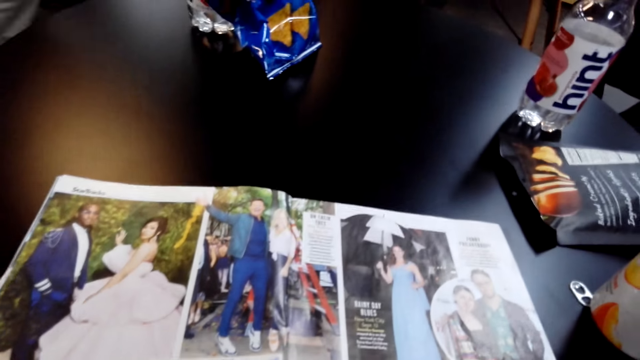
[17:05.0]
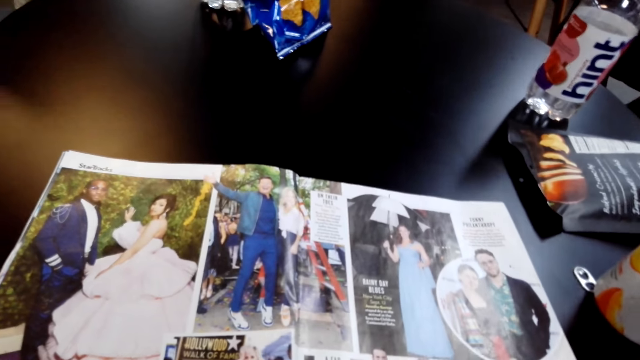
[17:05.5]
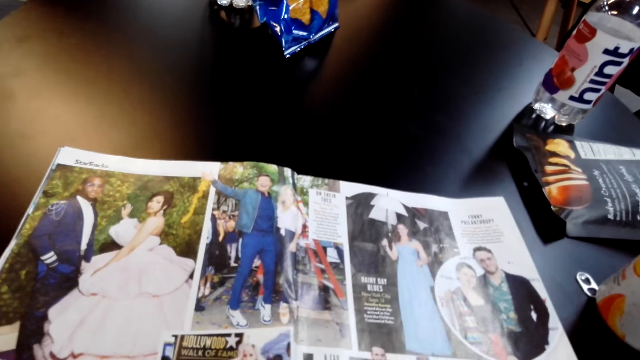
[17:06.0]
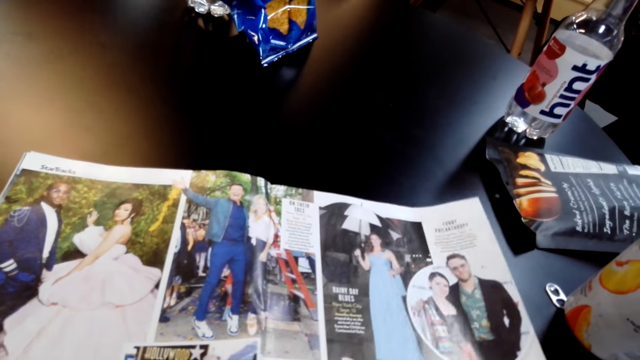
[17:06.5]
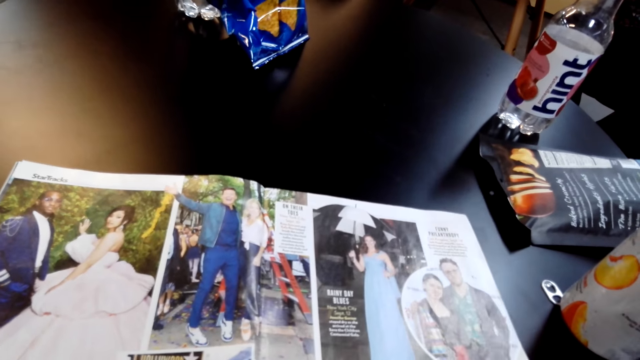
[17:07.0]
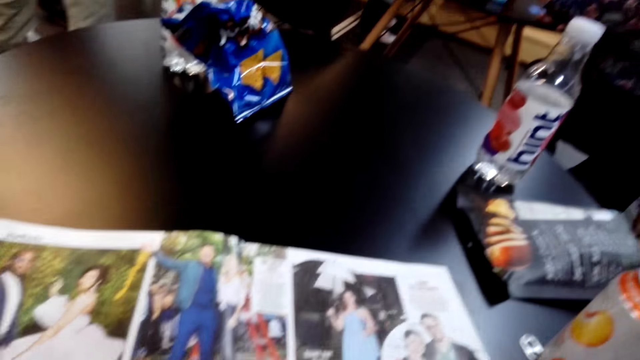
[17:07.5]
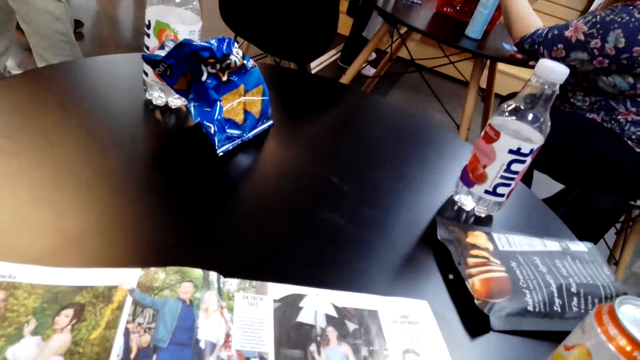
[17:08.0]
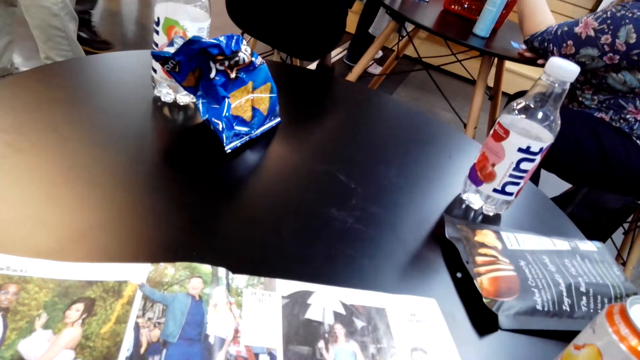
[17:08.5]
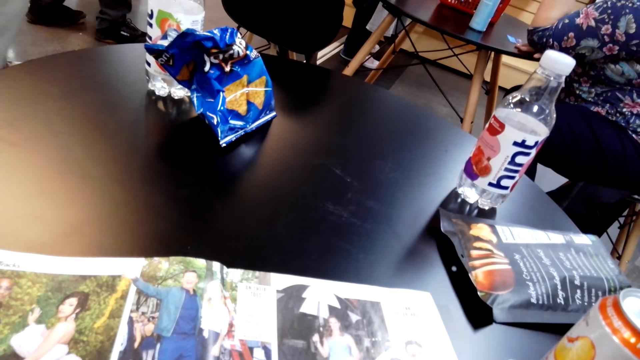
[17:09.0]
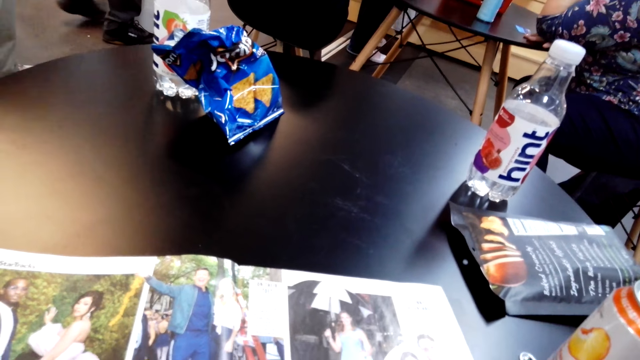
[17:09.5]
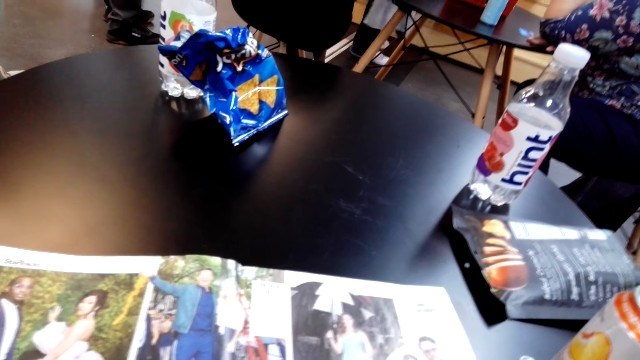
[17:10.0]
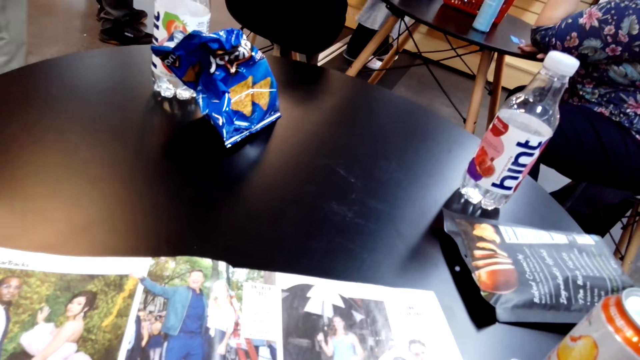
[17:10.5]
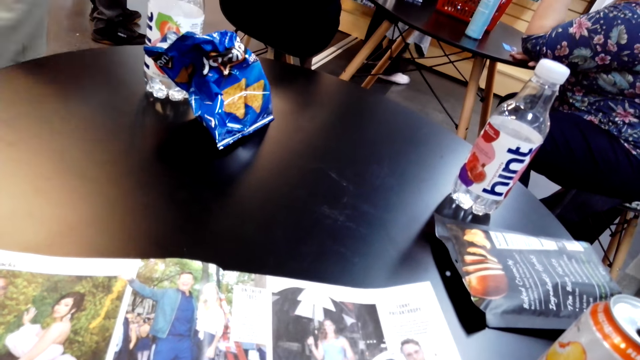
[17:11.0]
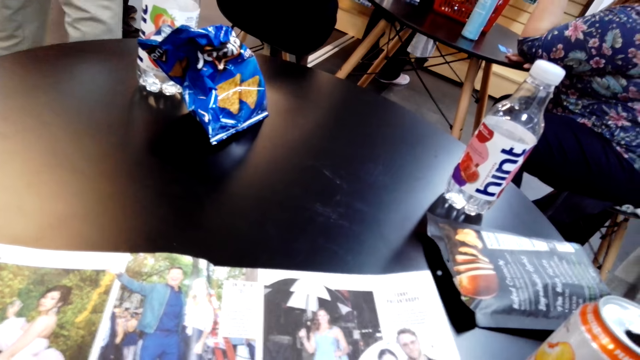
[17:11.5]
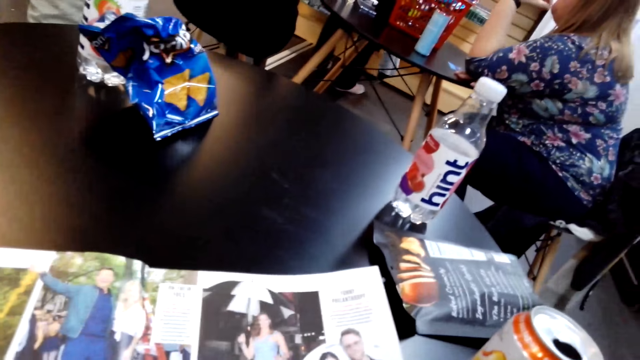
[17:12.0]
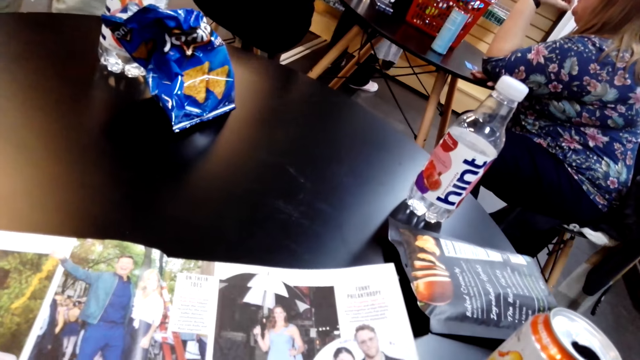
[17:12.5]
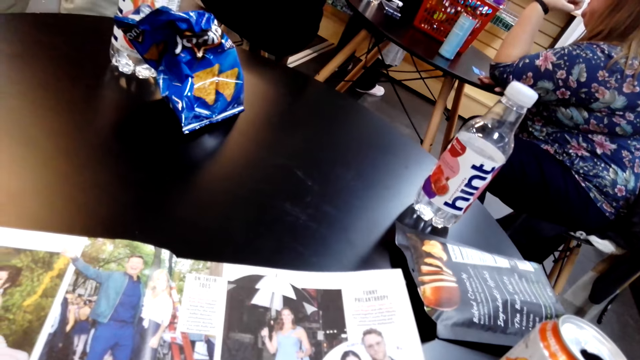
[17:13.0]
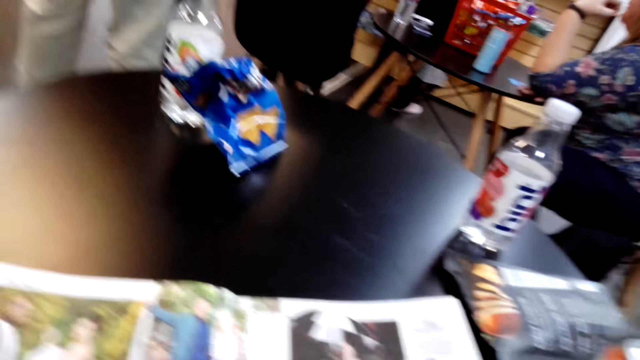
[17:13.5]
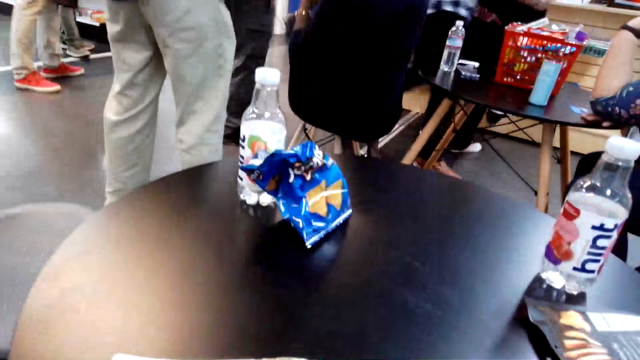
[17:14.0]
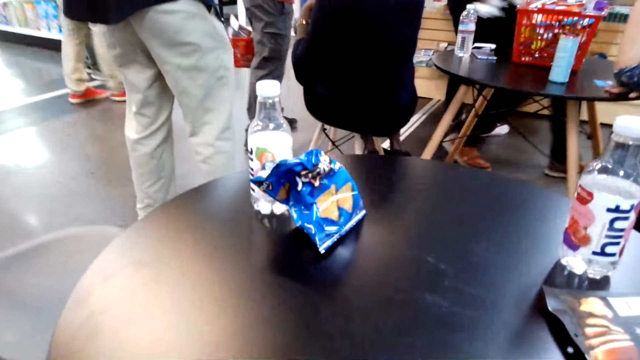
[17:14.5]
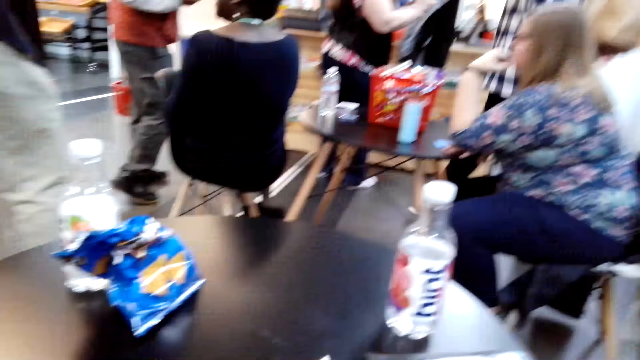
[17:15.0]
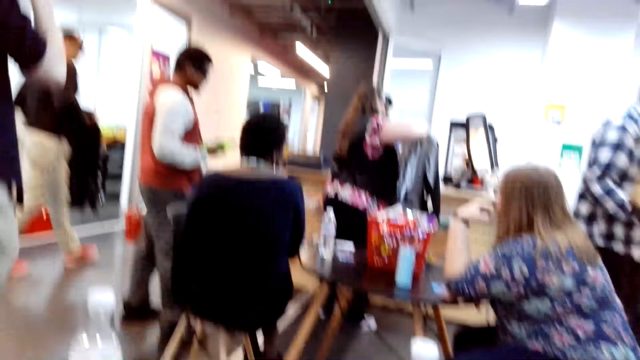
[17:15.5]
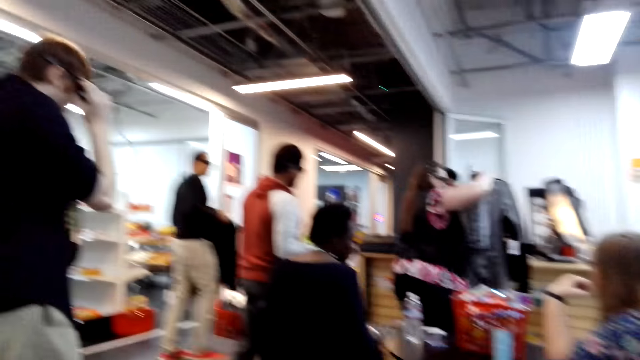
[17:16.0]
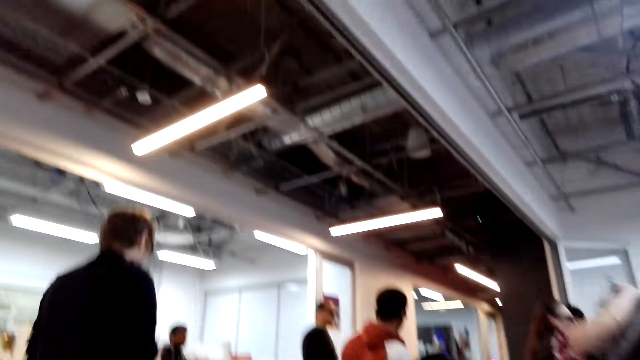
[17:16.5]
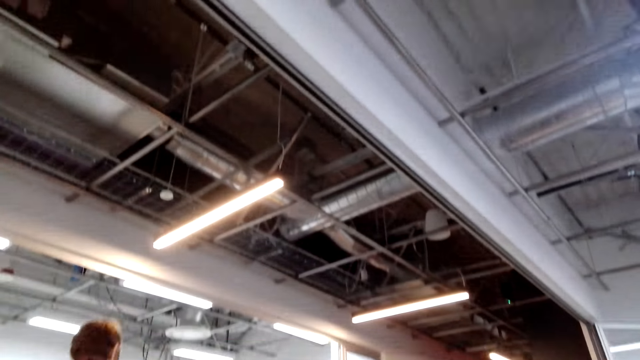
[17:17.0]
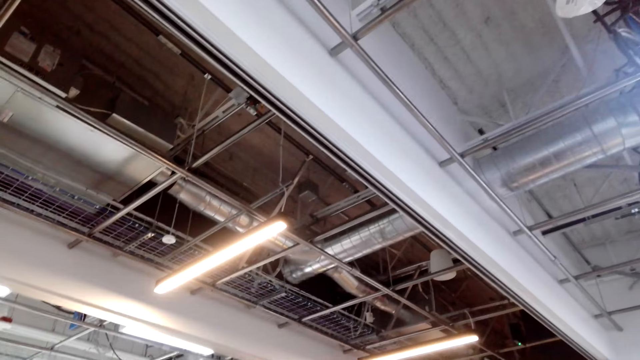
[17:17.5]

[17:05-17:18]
The camera wearer stares at the restaurant.

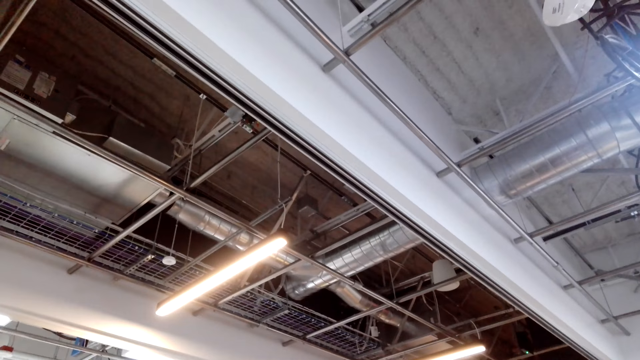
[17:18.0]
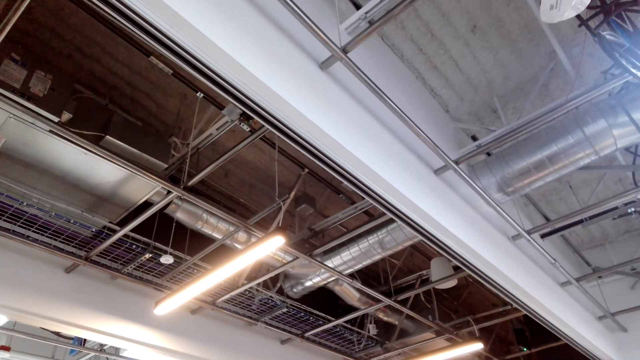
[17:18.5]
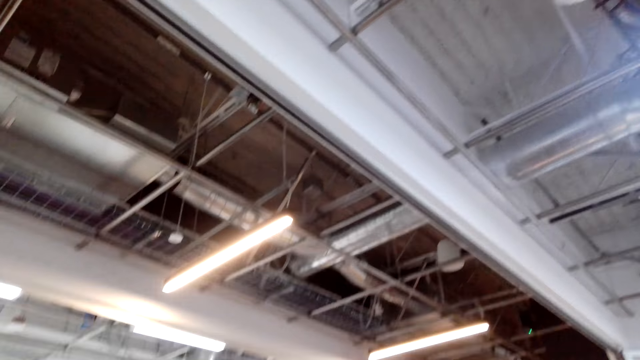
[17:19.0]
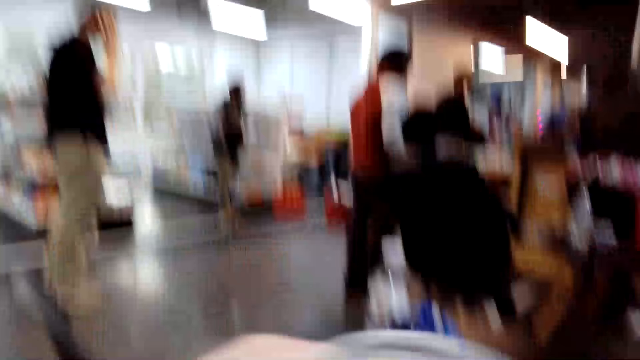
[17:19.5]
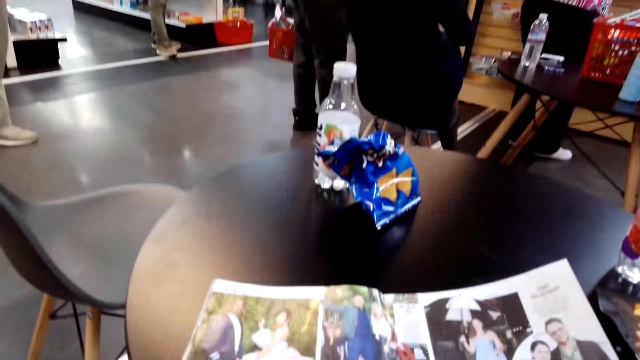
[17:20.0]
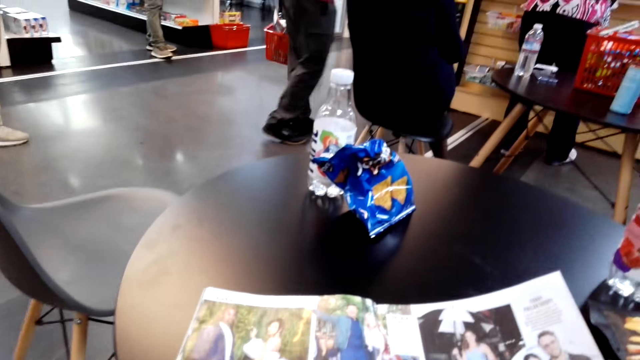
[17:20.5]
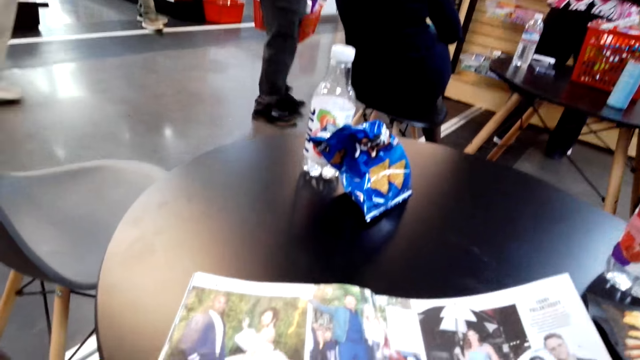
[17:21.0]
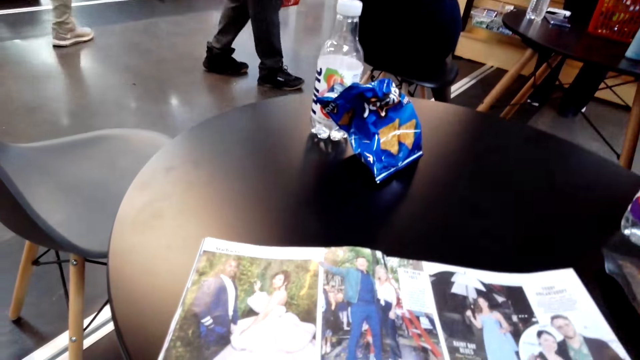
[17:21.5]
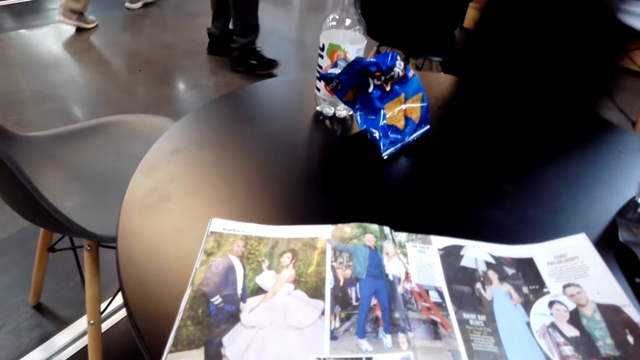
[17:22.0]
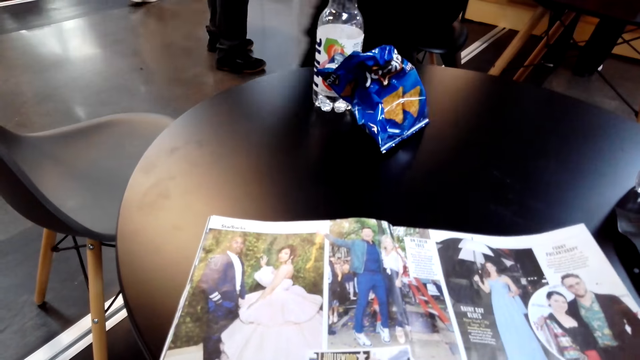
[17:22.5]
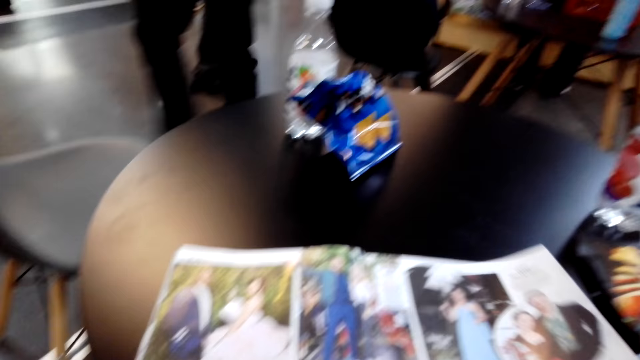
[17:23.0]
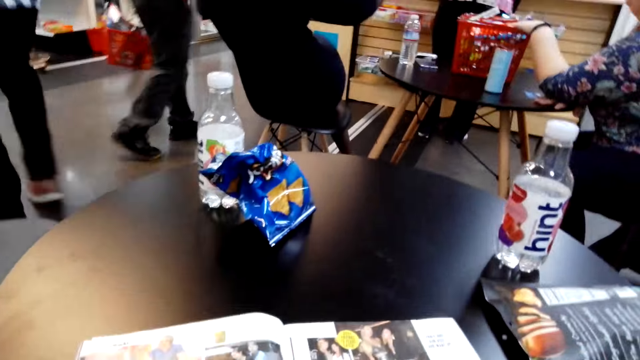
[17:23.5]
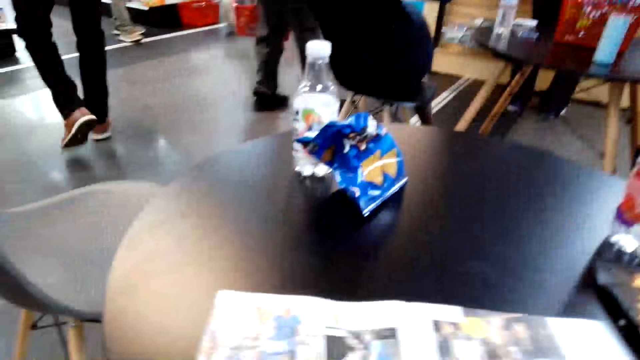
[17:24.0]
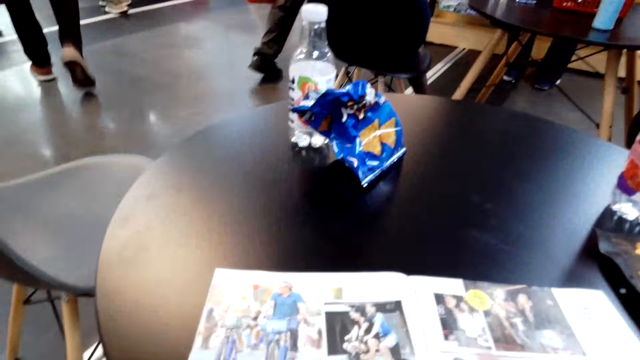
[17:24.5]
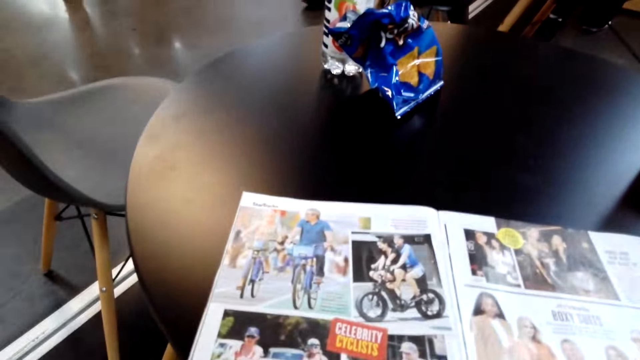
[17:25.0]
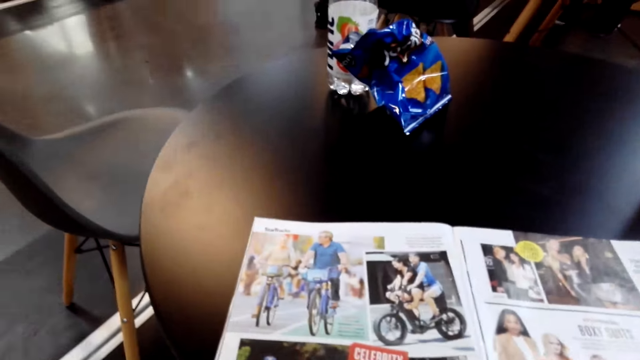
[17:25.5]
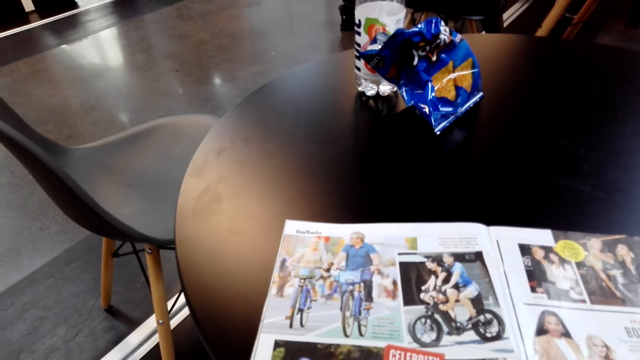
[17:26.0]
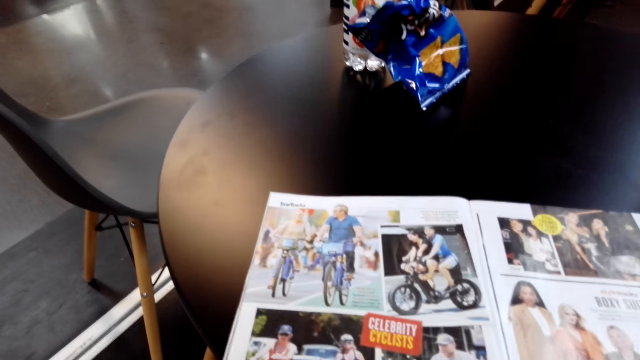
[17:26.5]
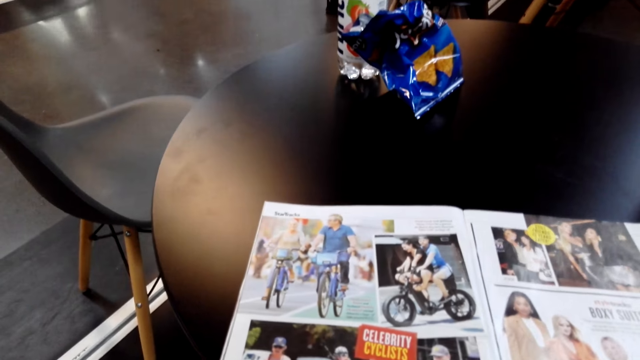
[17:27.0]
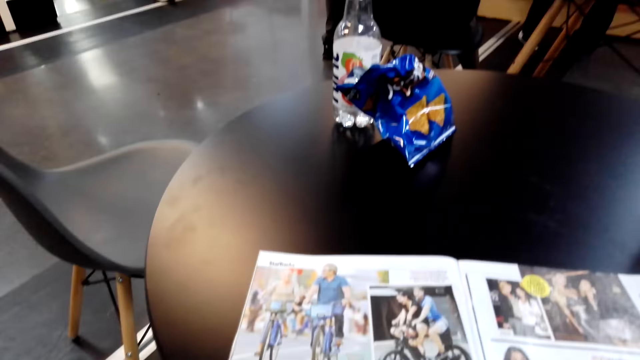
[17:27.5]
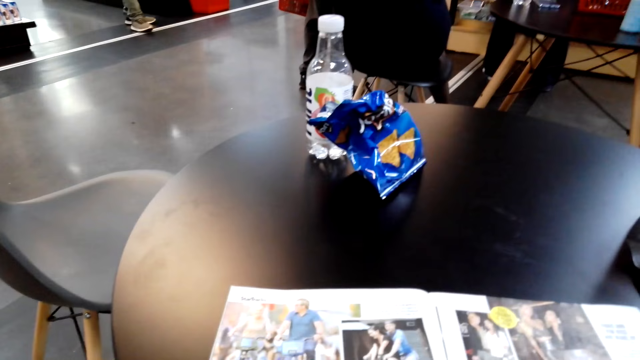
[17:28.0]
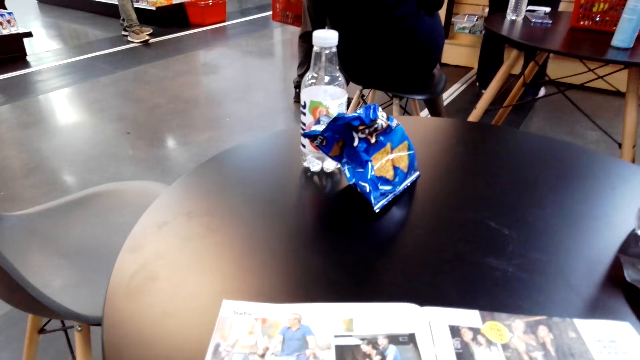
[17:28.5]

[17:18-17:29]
The camera wearer reads a booklet. They turn a paper. They read the booklet.
